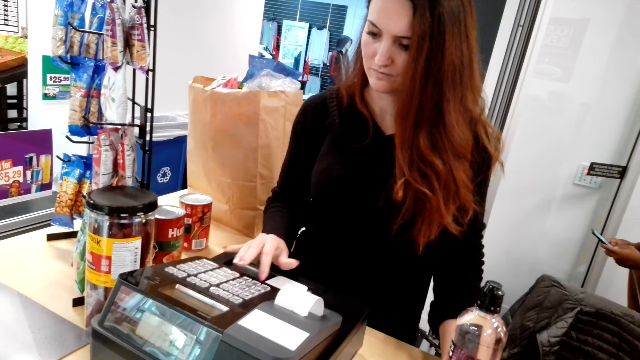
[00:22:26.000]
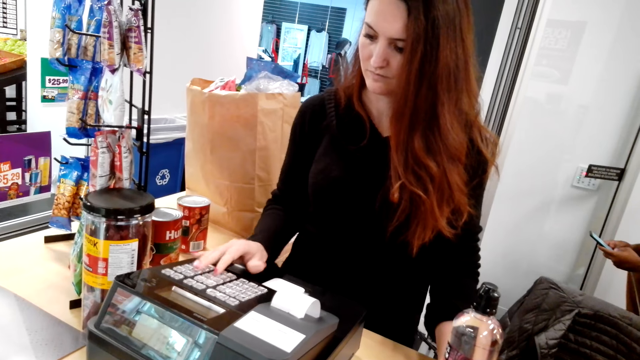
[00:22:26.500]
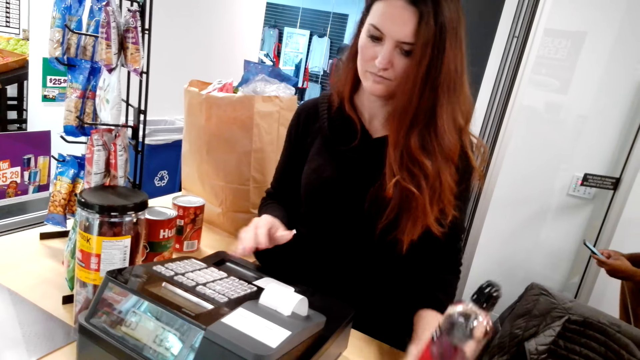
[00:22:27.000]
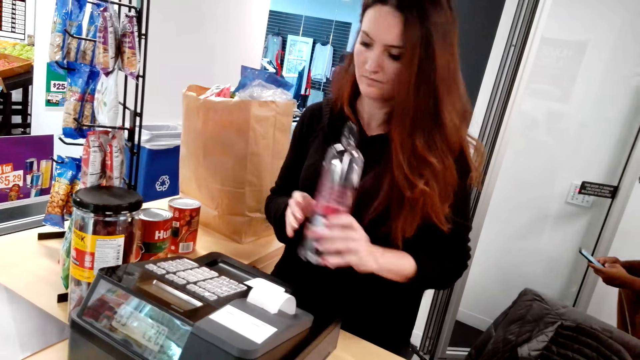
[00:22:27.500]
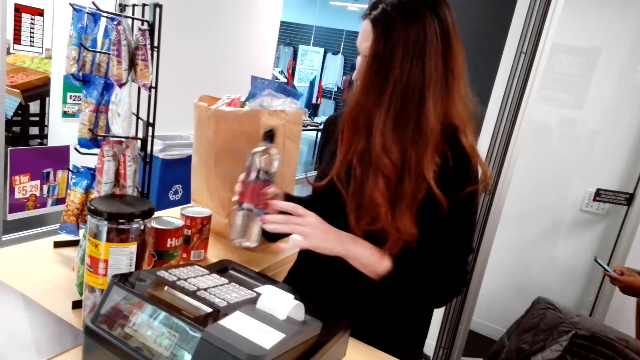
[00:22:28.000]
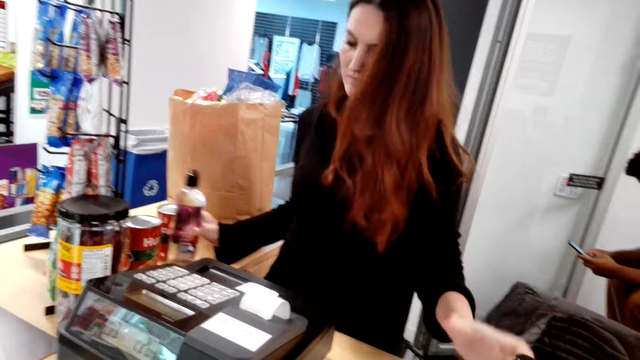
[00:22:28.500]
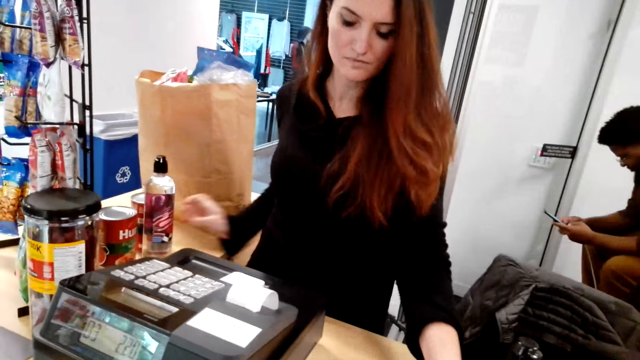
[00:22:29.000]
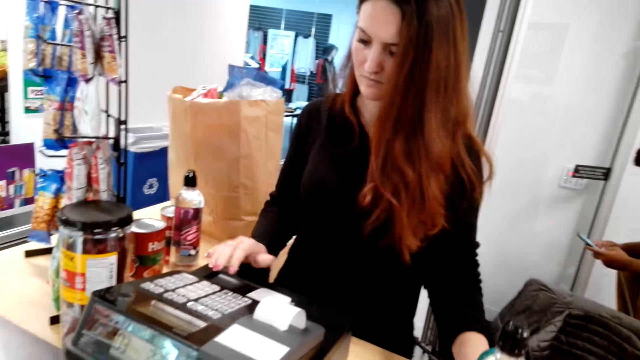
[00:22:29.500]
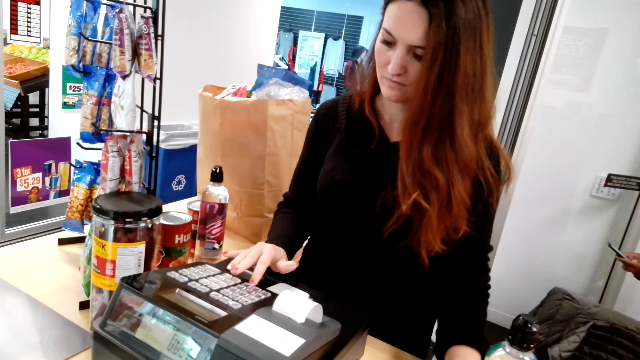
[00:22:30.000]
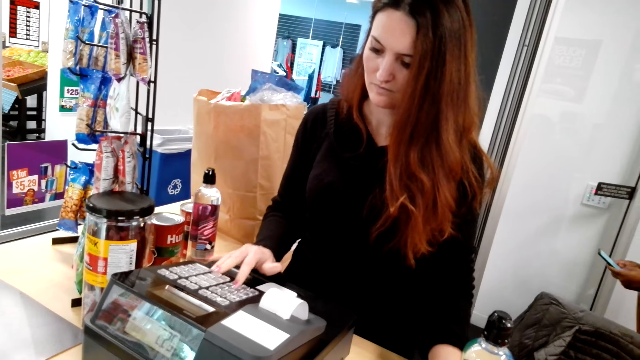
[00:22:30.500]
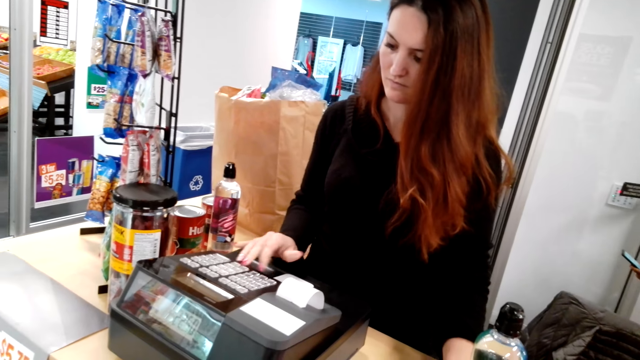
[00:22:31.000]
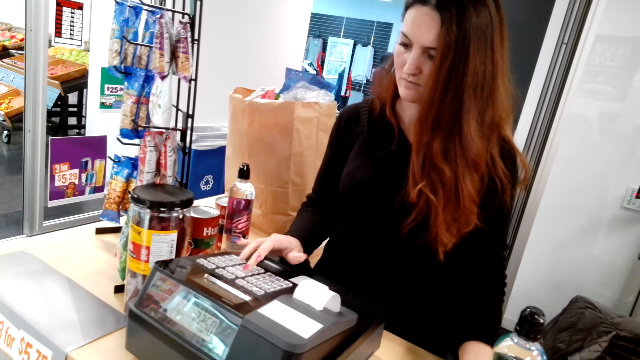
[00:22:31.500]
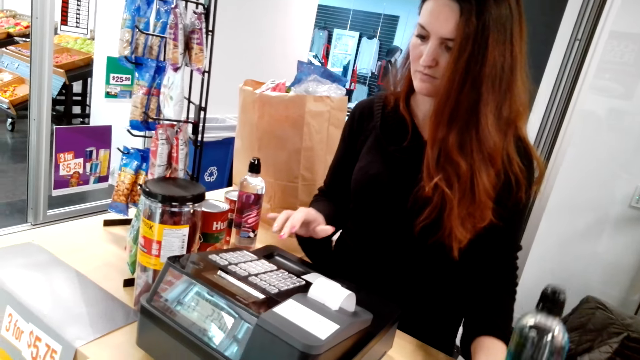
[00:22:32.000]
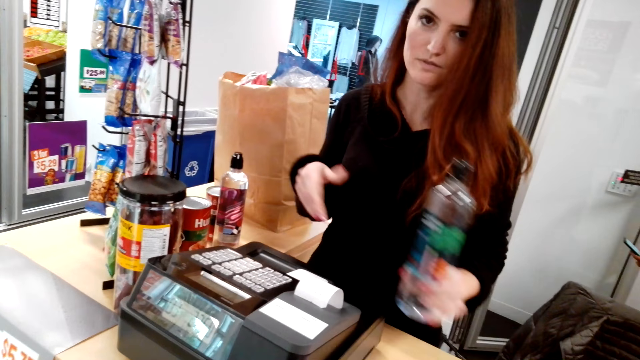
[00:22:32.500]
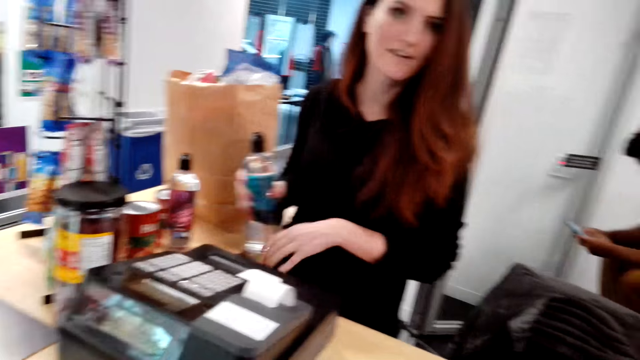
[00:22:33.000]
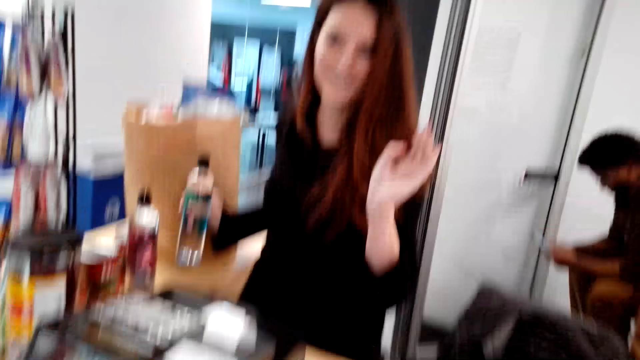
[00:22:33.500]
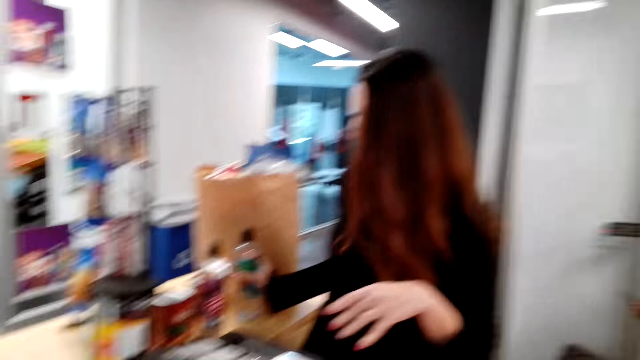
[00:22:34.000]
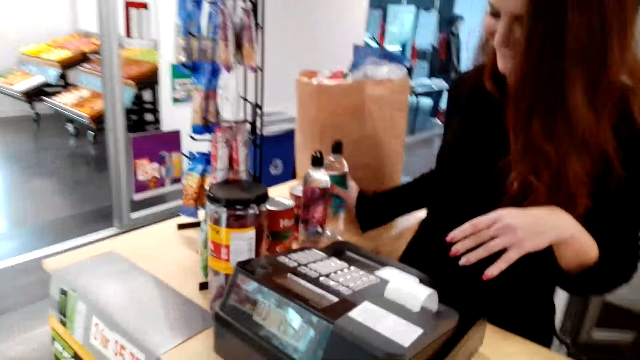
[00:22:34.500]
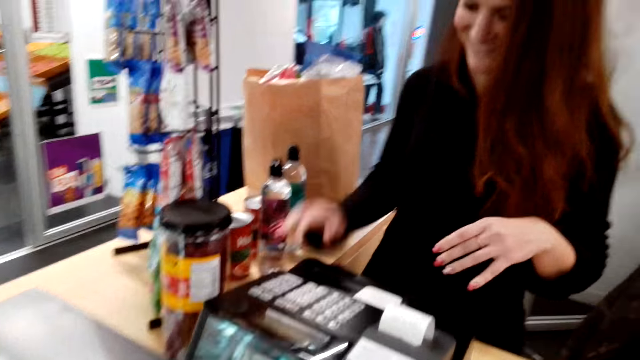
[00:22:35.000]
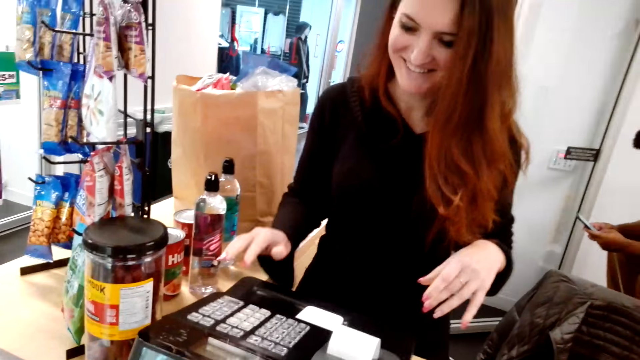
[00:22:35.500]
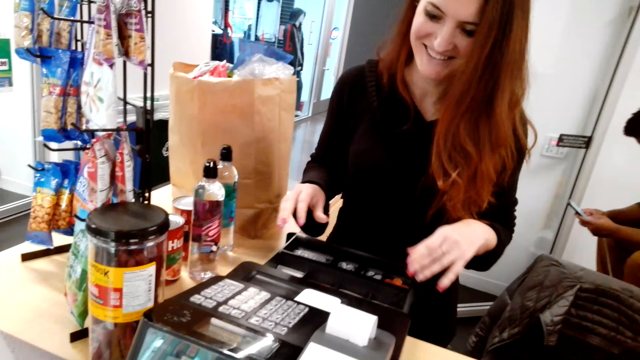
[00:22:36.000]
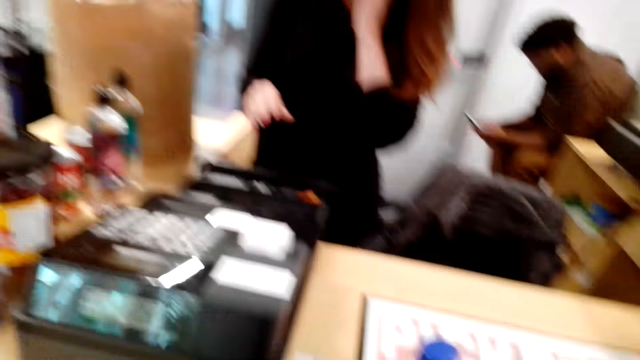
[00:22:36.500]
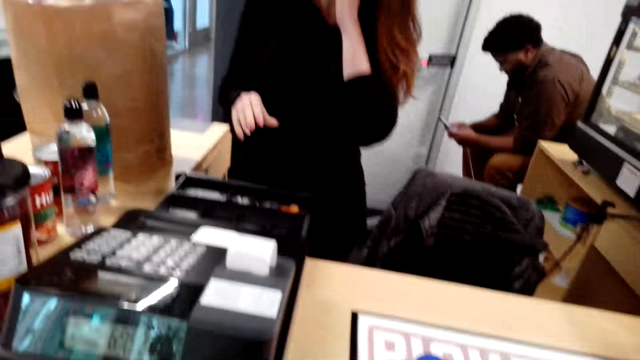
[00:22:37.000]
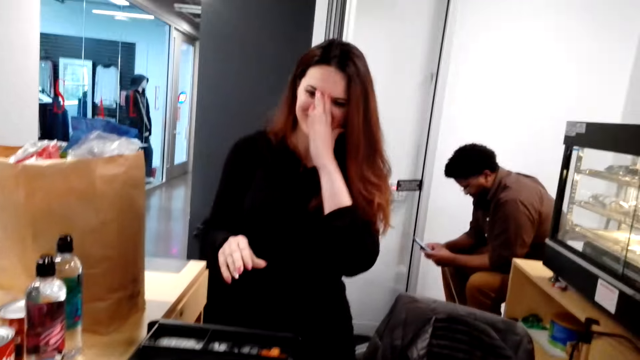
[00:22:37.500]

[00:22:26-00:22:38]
The lady puts a bottle of water on the counter. The lady operates the machine and presses the cash register. The lady picks up another bottle of water and places the bottle of water on the counter. The lady opens the drawer.

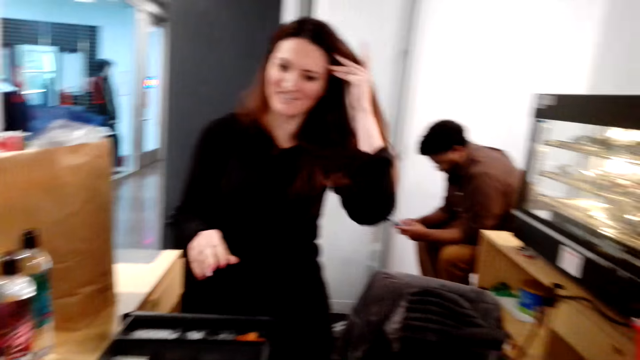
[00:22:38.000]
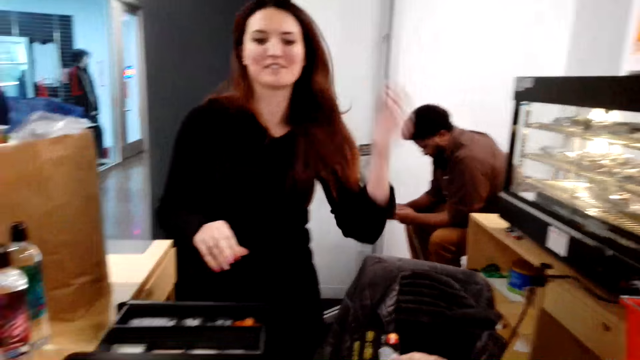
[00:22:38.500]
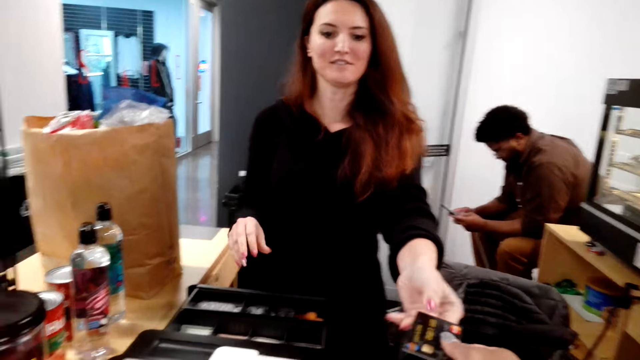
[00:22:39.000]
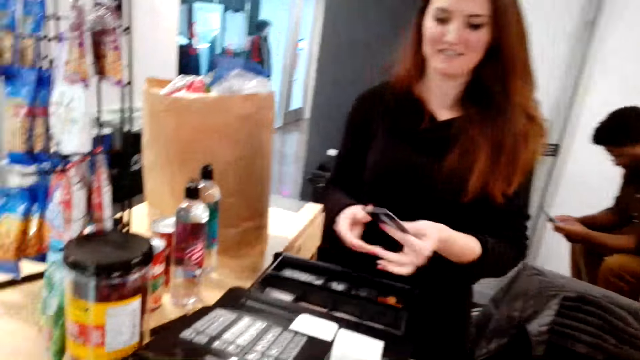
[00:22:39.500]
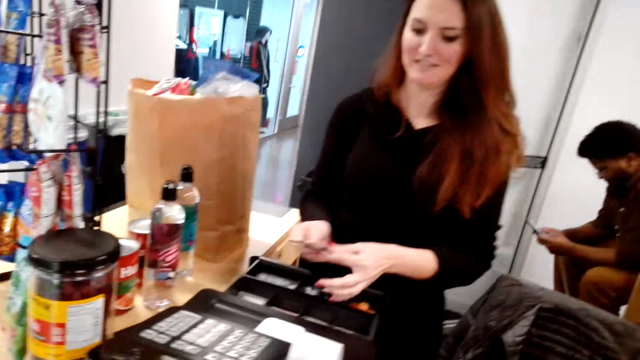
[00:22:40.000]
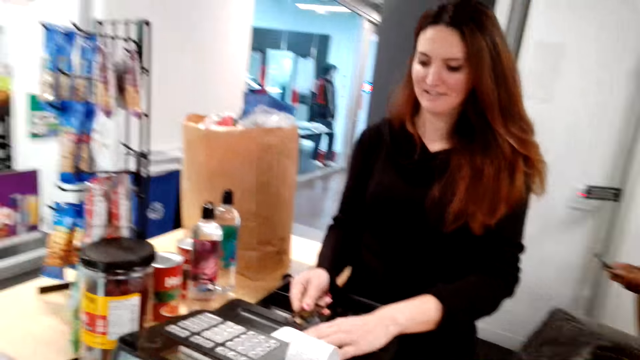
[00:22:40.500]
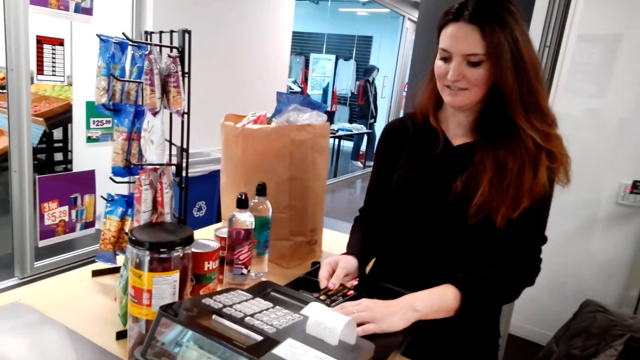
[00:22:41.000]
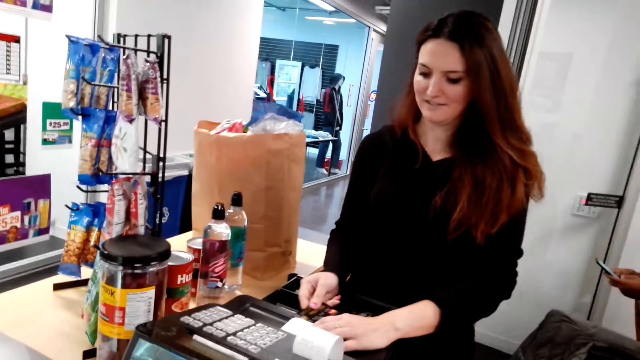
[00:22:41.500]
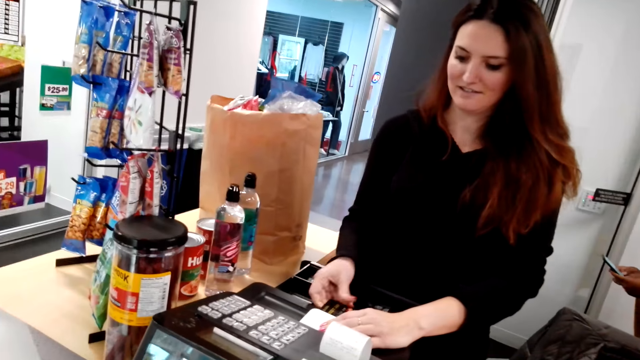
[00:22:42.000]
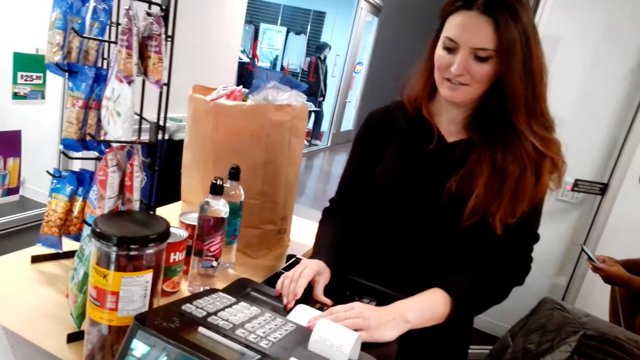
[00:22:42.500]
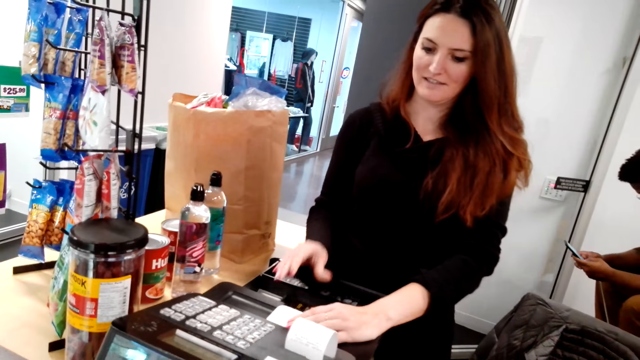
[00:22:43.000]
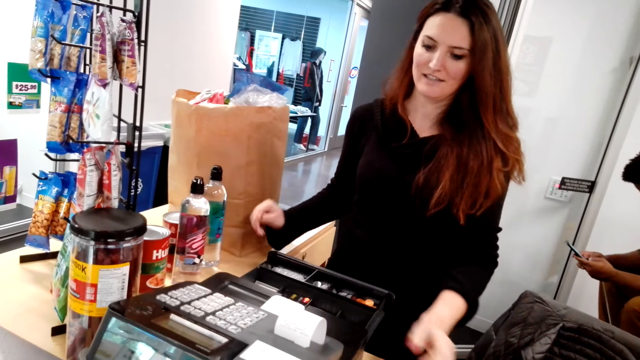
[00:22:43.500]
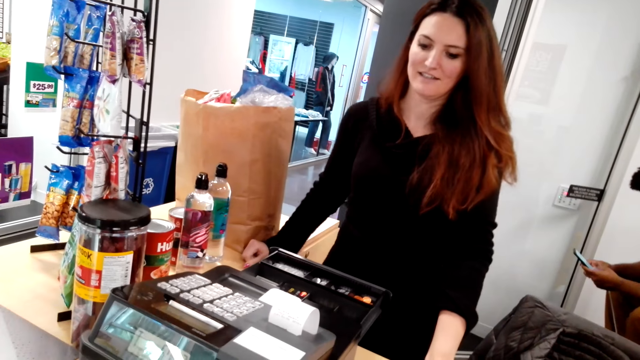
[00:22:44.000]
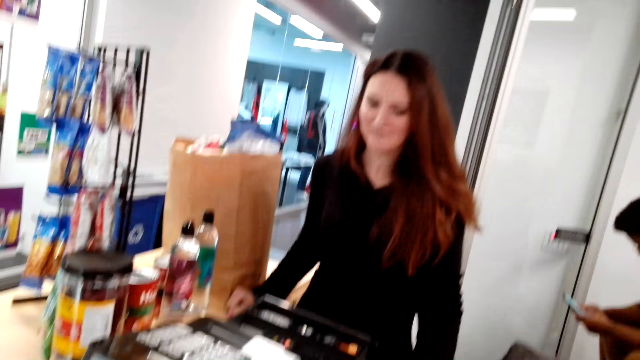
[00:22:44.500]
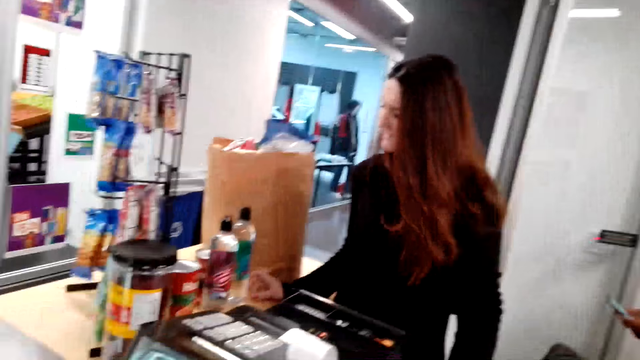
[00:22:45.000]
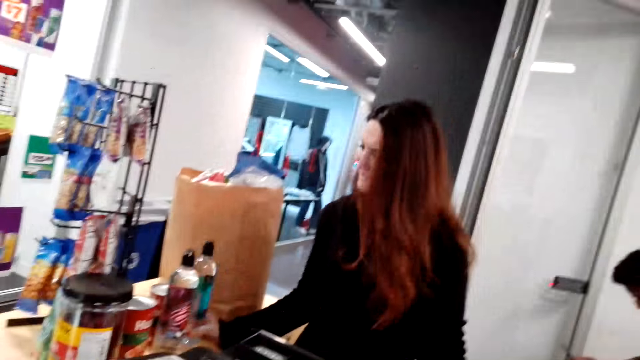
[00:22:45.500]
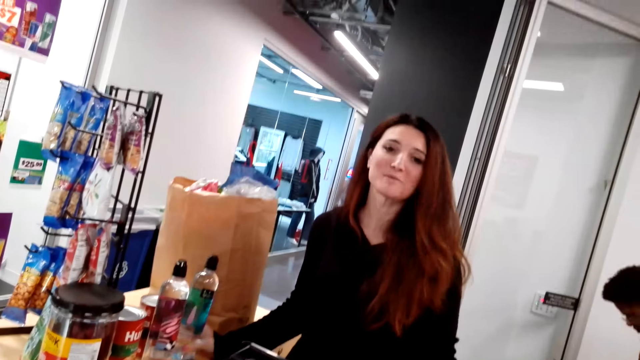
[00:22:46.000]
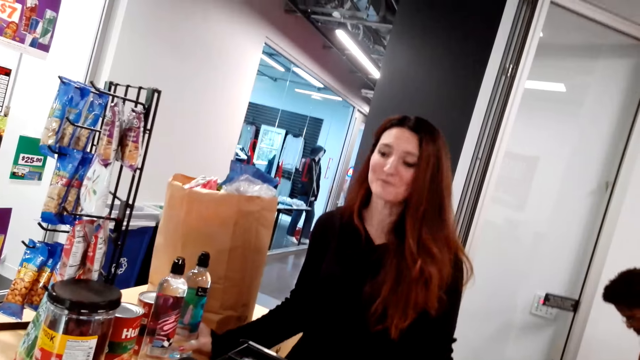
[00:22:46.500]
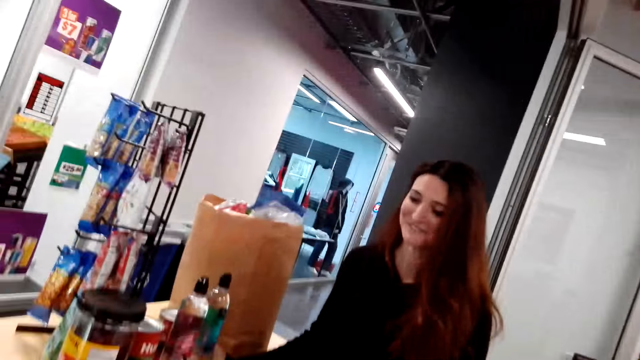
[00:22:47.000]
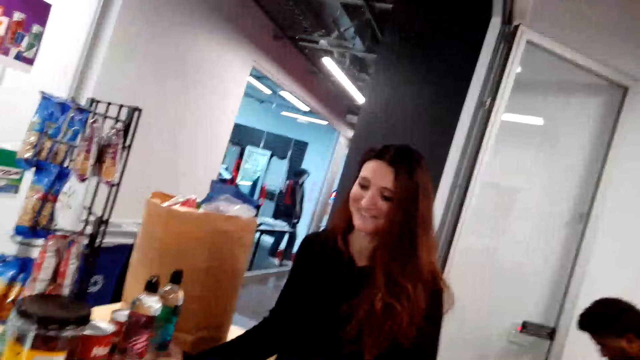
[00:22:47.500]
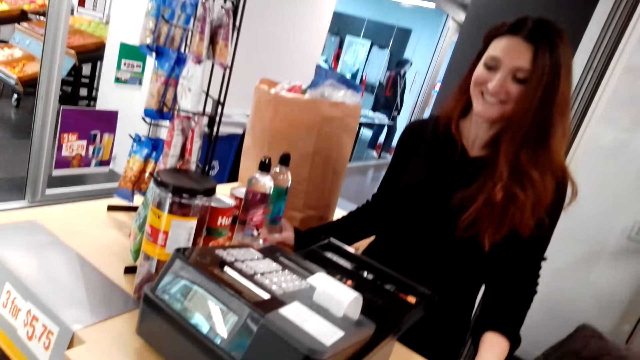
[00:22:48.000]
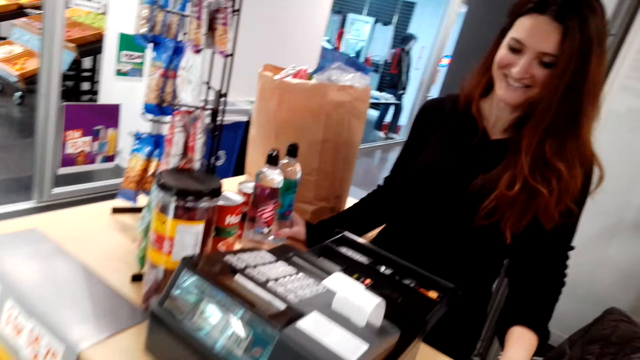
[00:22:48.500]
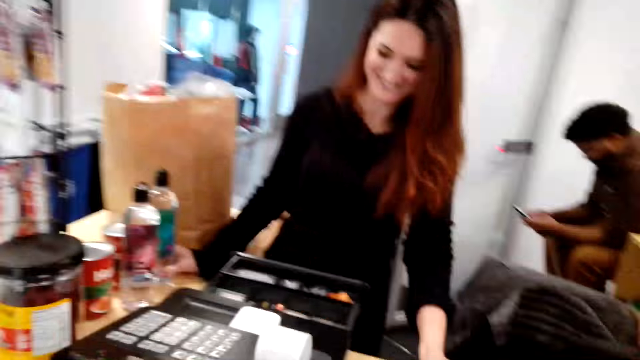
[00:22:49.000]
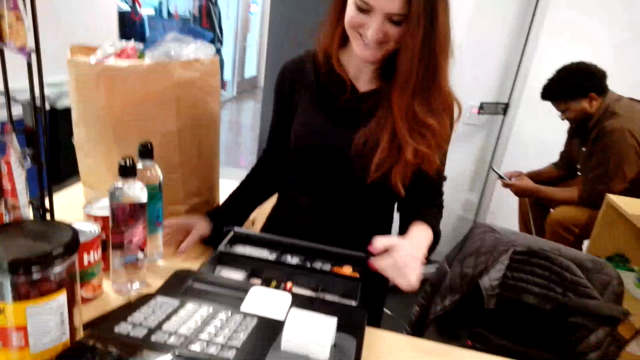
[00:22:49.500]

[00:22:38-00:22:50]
The lady wipes the hair. The camera wearer passes a credit card to the lady. The lady picks up the credit card from the camera wearer. The camera wearer stares at the lady. The lady inserts the credit card in the cash register. The lady looks around, holds a bottle, and stares at the cash register.
